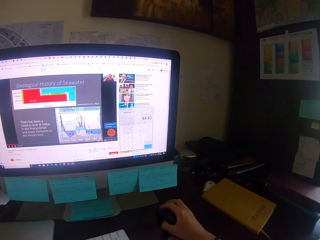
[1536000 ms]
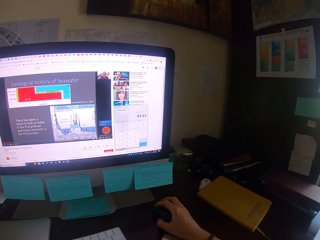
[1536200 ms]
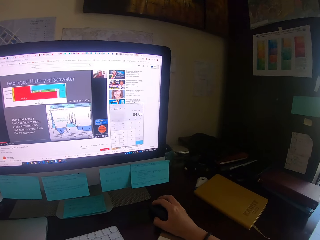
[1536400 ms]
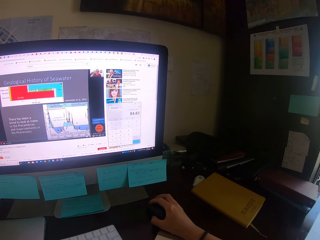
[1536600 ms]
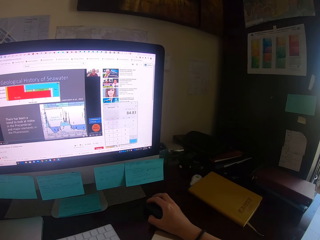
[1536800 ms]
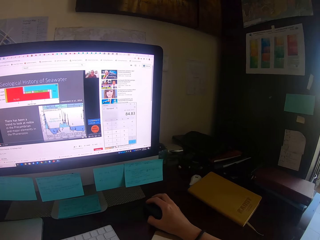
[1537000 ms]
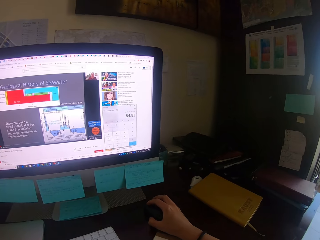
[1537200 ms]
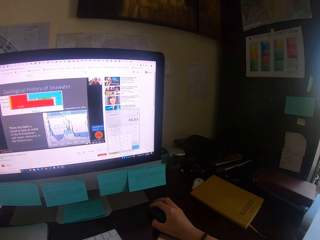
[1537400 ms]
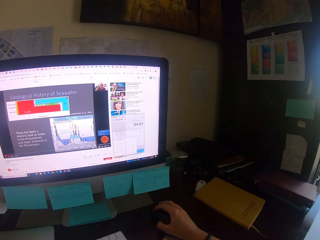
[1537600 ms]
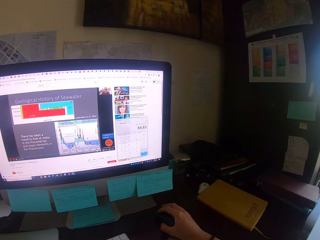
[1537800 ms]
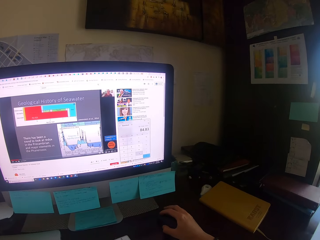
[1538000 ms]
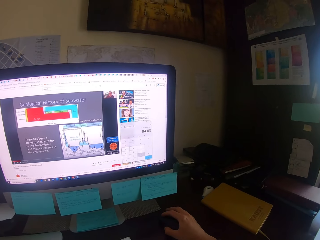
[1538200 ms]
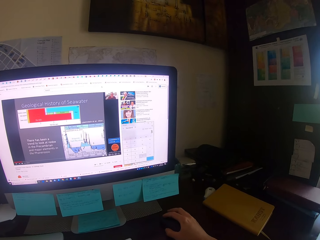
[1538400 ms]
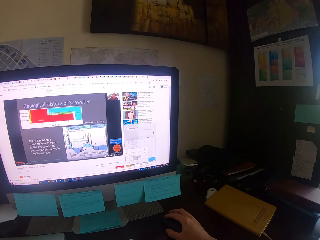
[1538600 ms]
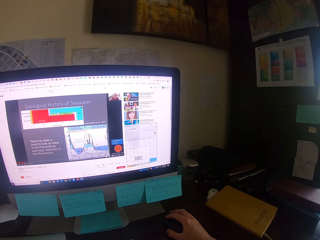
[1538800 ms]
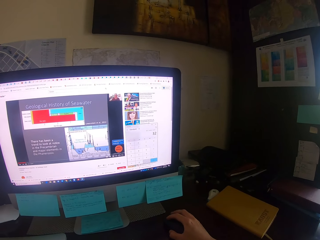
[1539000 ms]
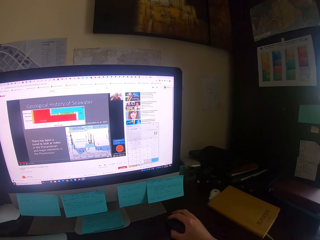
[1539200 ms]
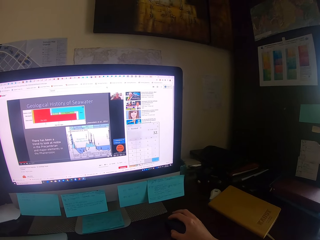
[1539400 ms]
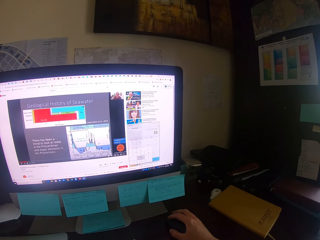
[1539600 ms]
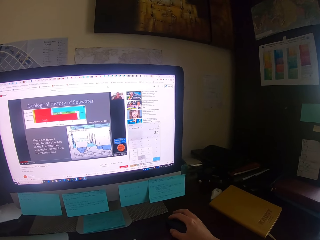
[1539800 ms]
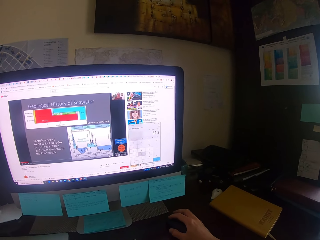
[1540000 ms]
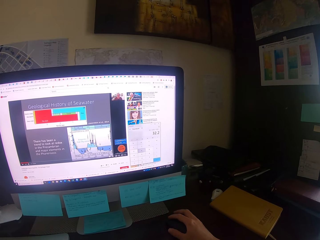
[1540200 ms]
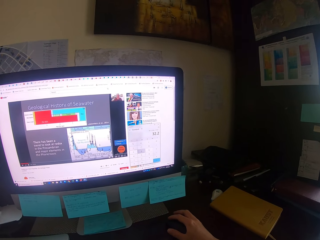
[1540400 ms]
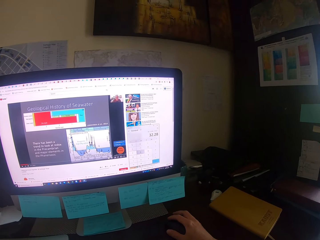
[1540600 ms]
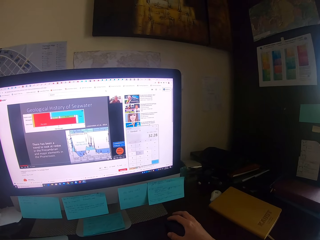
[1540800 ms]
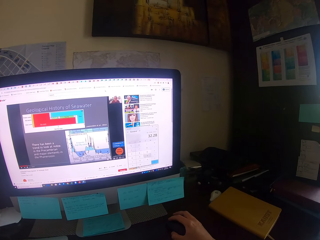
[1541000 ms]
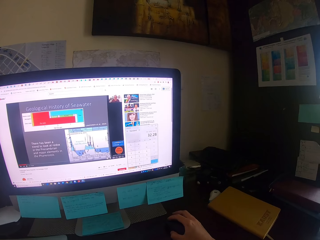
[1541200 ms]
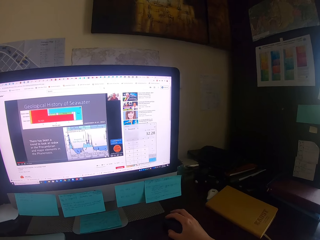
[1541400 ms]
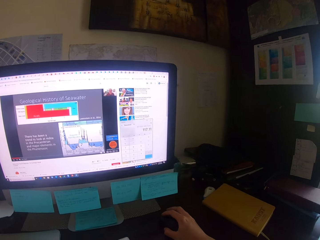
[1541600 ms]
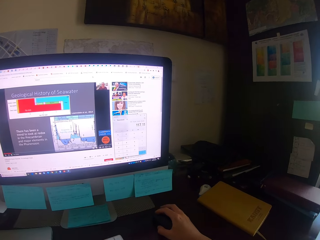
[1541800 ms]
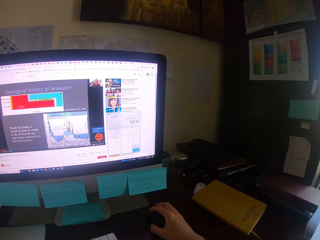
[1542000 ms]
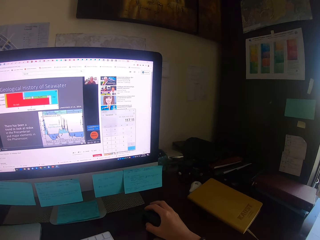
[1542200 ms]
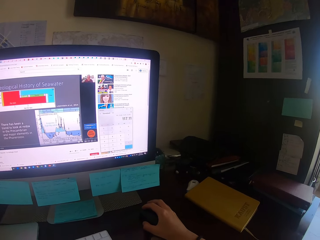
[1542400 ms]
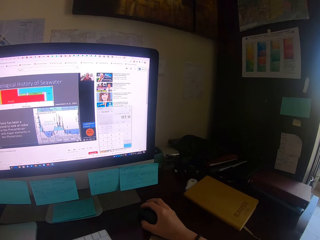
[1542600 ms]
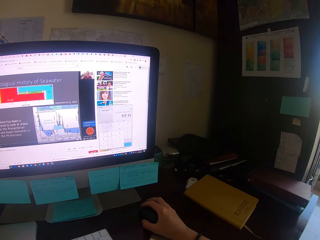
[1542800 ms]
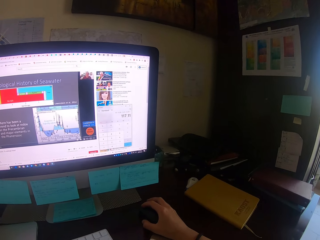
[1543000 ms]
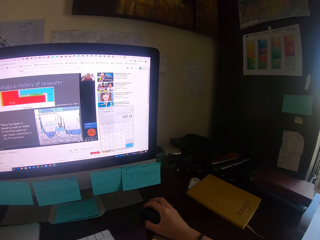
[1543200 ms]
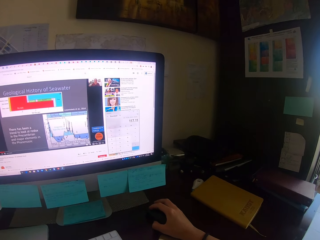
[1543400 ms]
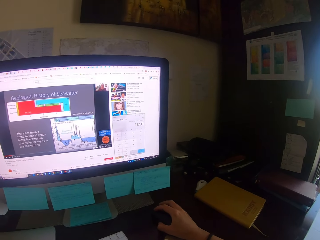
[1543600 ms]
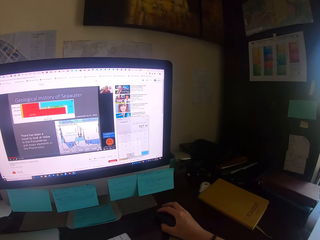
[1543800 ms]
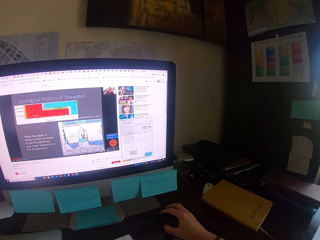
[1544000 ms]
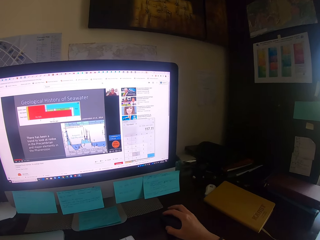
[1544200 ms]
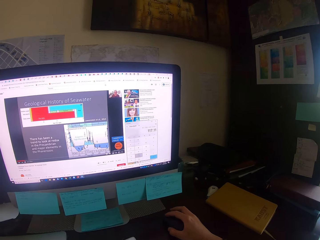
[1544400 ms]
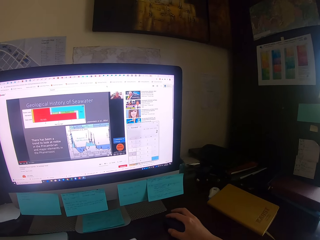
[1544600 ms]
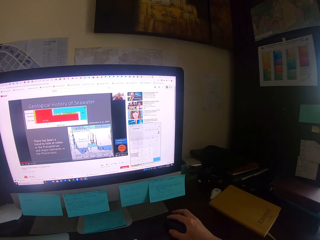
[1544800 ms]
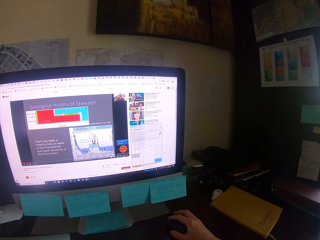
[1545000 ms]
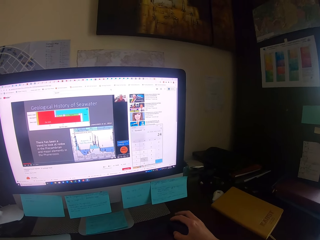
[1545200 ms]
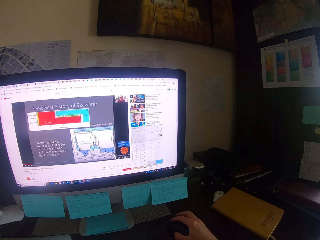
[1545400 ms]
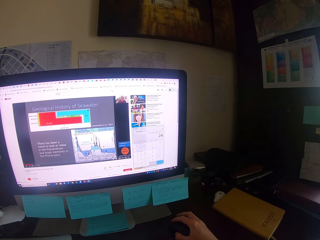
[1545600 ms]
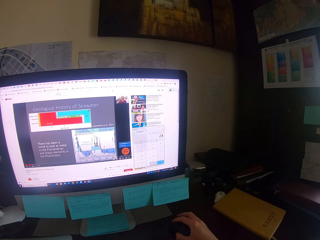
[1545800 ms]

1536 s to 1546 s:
The camera wearer drags the mouse and focuses on a computer.

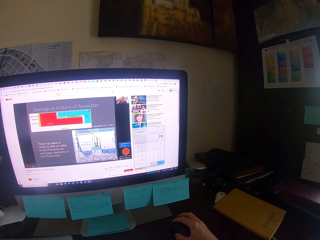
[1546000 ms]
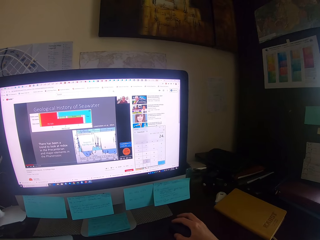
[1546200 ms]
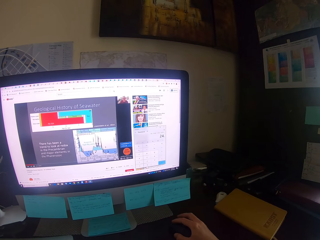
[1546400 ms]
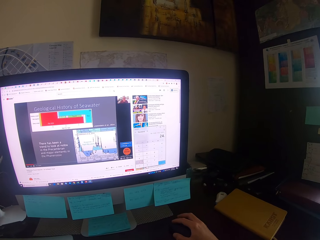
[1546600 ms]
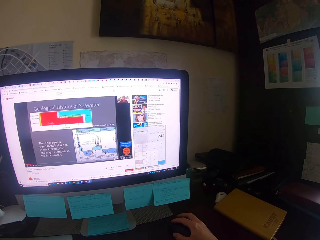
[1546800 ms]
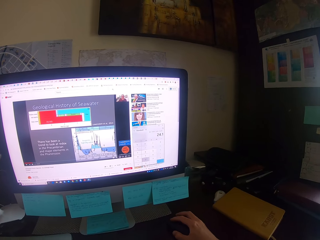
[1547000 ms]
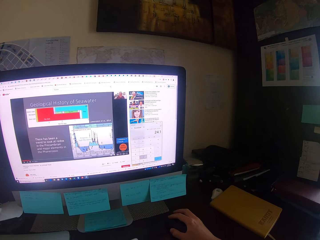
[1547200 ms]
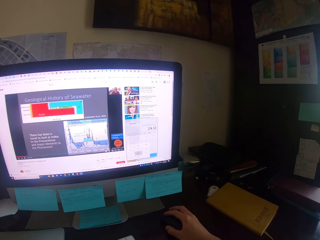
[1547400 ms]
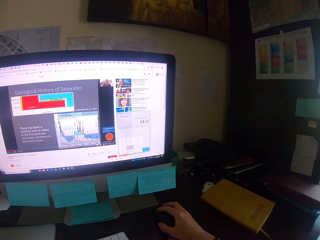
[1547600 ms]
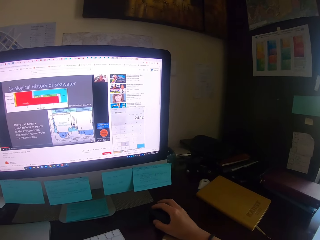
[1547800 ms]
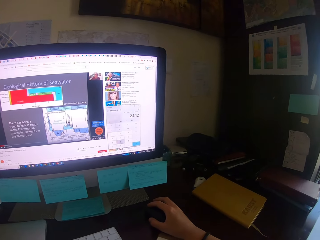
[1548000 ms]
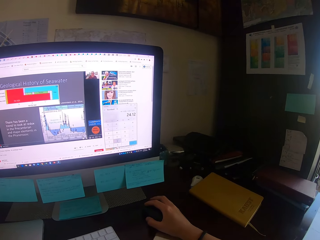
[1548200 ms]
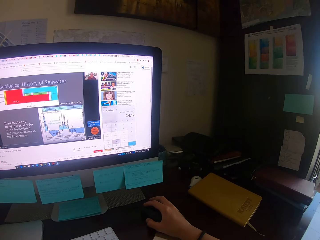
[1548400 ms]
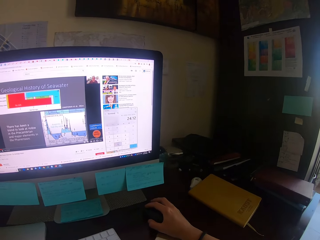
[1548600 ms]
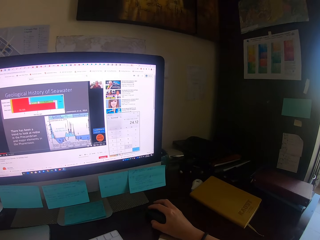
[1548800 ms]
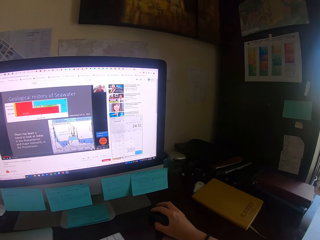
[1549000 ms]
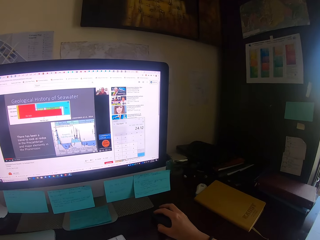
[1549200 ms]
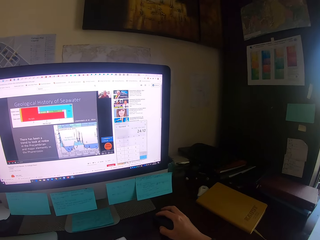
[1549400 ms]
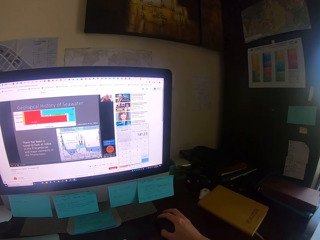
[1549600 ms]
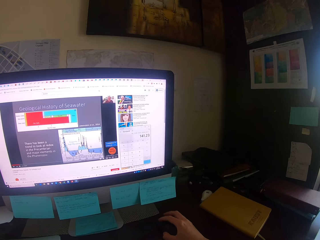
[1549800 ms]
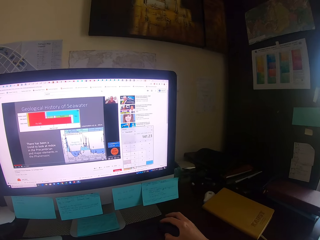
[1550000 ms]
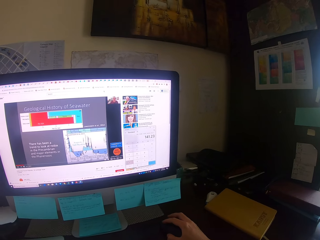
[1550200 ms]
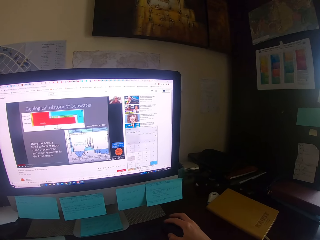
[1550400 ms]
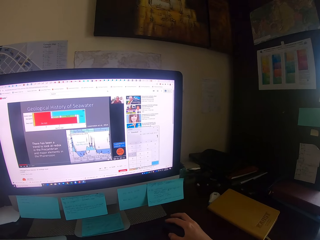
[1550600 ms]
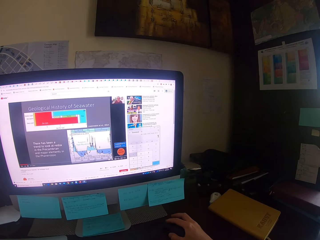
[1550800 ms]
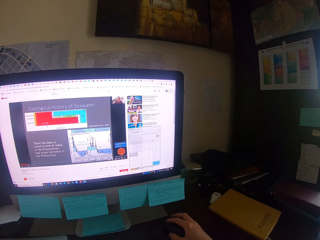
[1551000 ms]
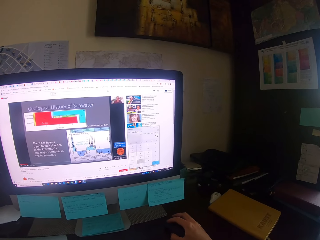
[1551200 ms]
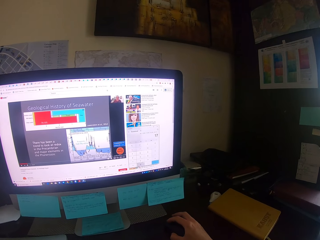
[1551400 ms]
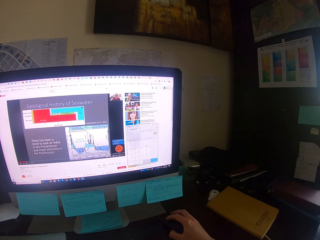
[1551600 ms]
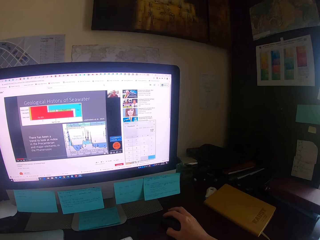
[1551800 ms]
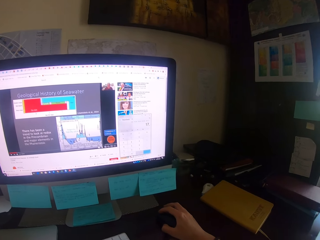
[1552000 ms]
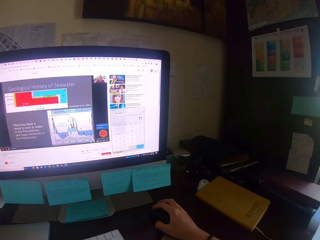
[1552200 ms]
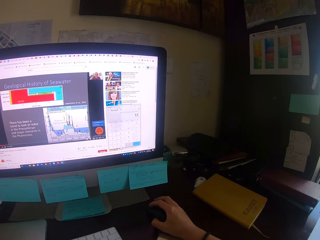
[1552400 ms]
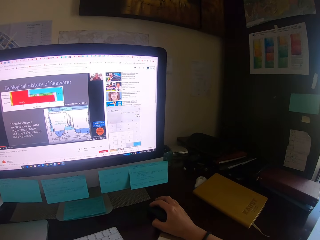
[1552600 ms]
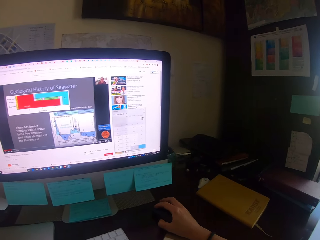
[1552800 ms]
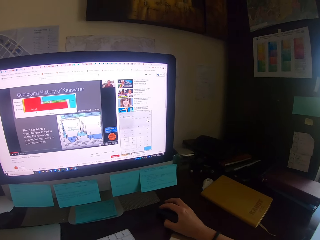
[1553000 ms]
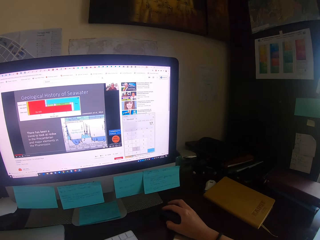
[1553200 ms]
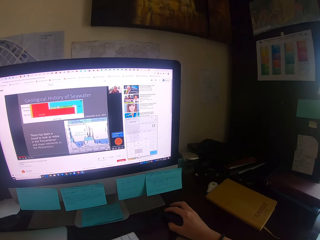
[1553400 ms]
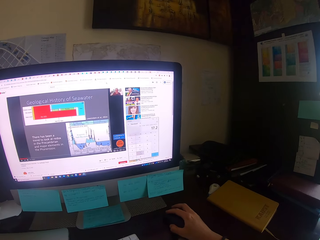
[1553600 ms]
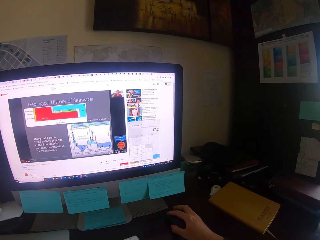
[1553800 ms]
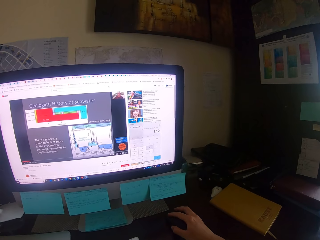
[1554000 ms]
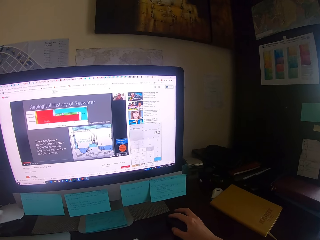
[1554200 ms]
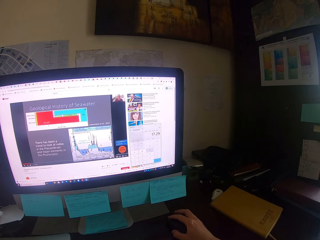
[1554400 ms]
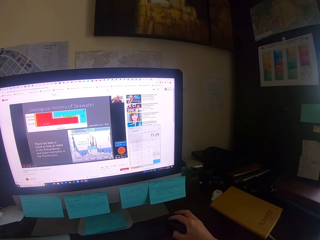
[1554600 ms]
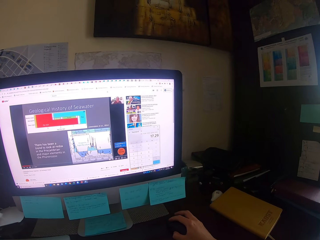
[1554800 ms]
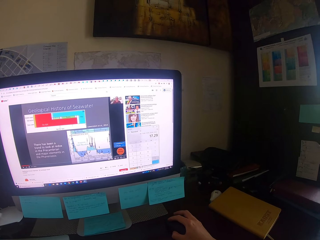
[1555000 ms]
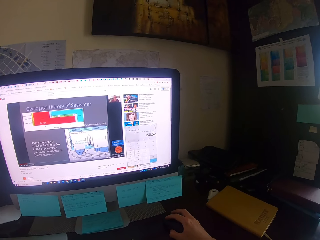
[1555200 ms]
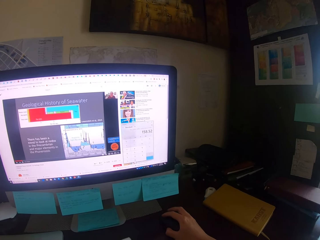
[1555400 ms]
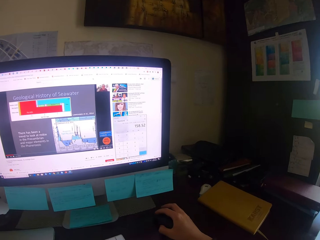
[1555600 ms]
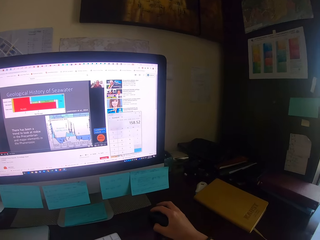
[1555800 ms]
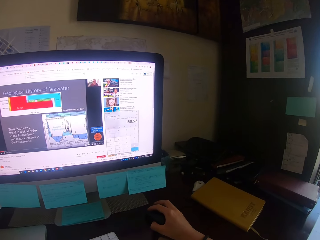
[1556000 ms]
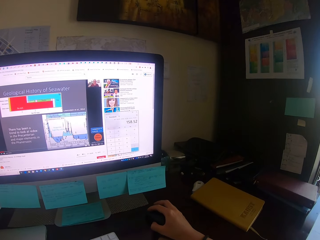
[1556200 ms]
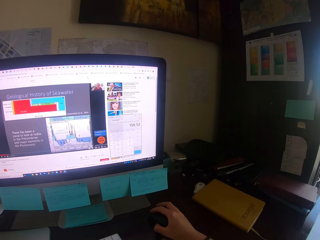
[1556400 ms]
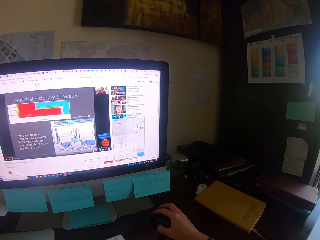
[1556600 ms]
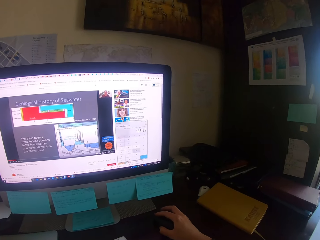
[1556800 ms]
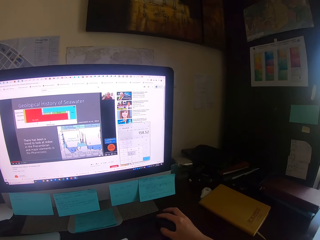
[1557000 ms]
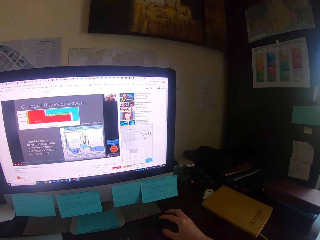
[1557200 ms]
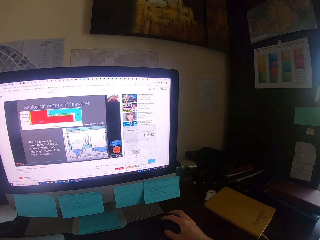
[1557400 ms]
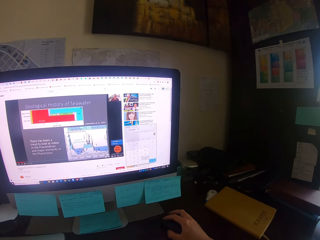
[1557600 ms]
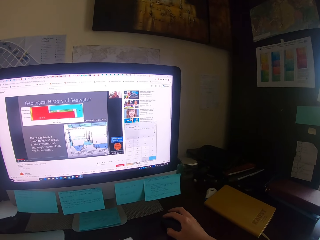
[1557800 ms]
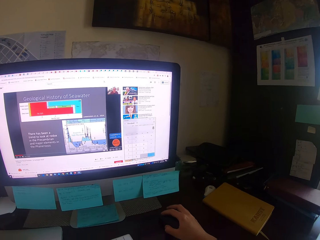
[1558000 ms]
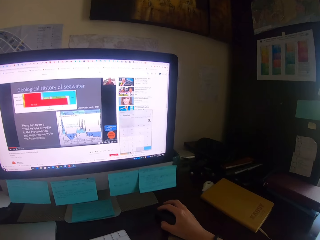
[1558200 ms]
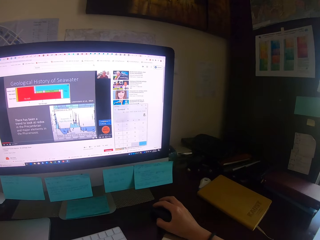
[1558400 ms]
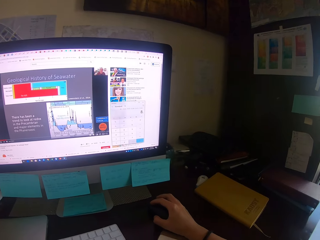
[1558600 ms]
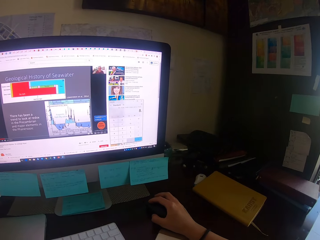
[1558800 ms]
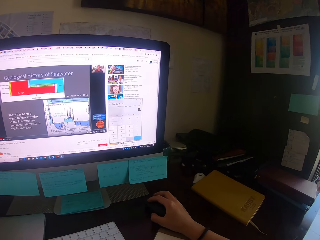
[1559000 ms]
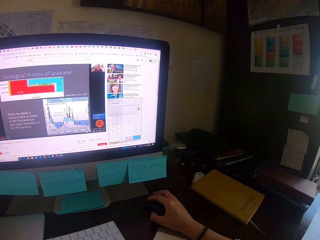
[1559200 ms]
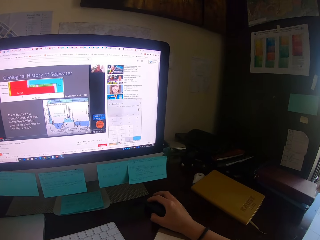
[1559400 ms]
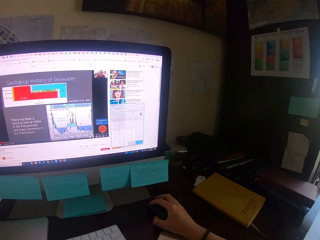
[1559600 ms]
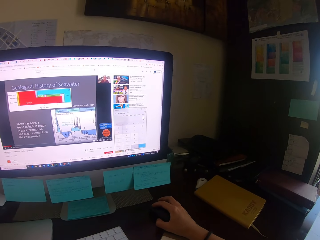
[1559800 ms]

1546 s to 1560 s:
The camera wearer drags the mouse and focuses on a computer. They drag the mouse and focus on the computer.
